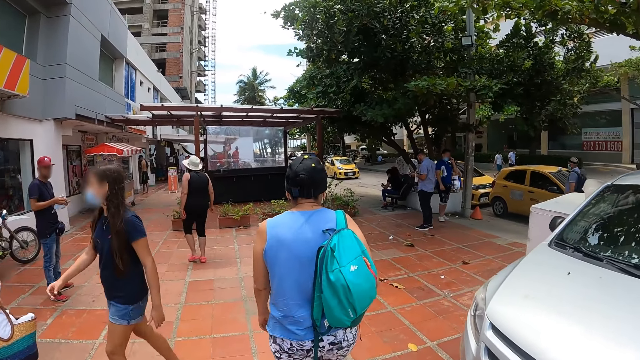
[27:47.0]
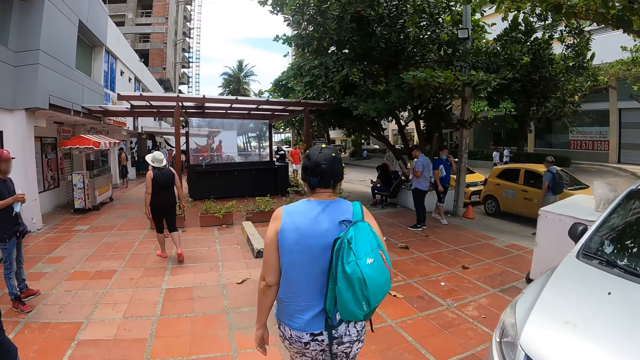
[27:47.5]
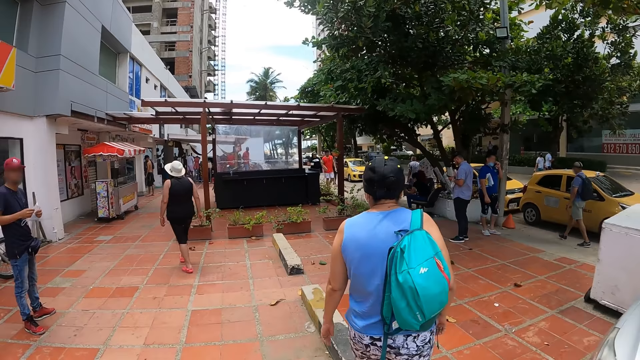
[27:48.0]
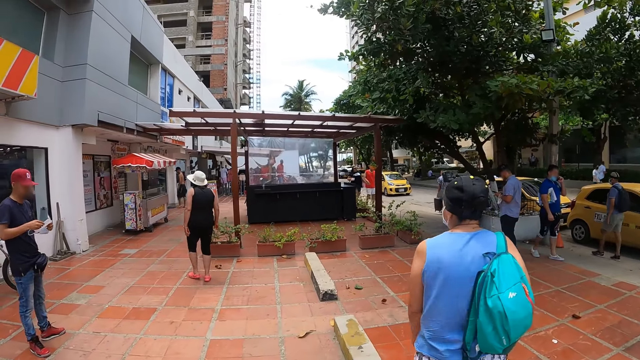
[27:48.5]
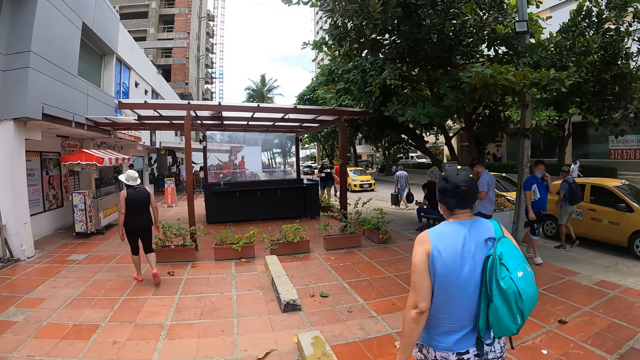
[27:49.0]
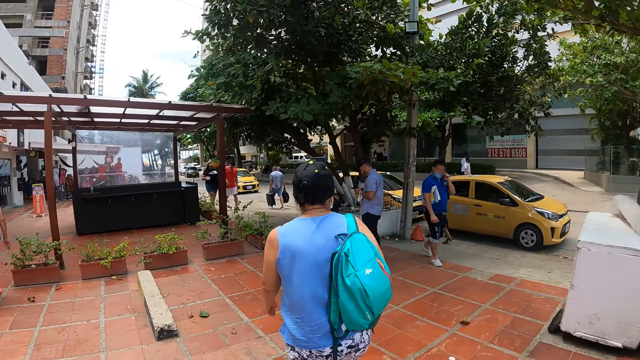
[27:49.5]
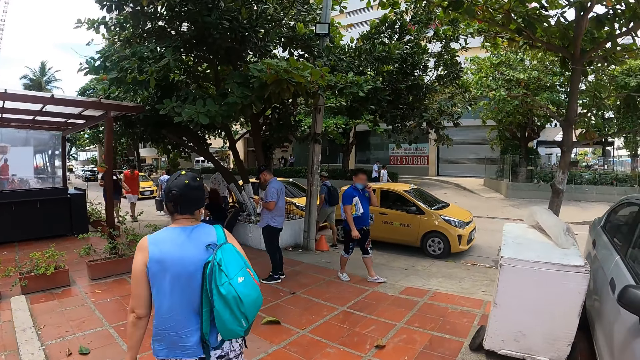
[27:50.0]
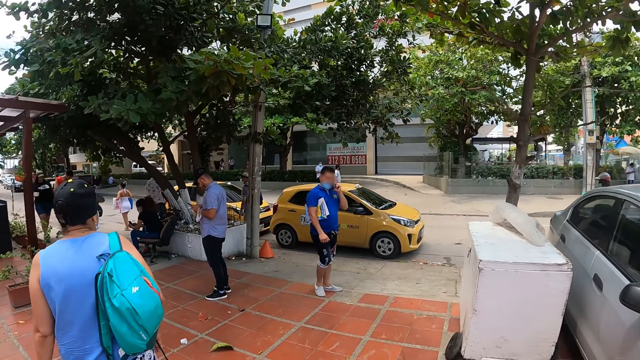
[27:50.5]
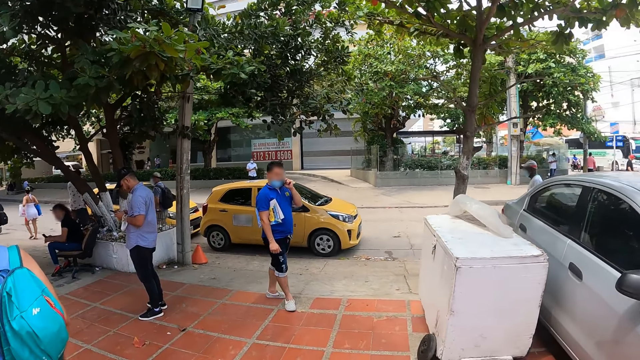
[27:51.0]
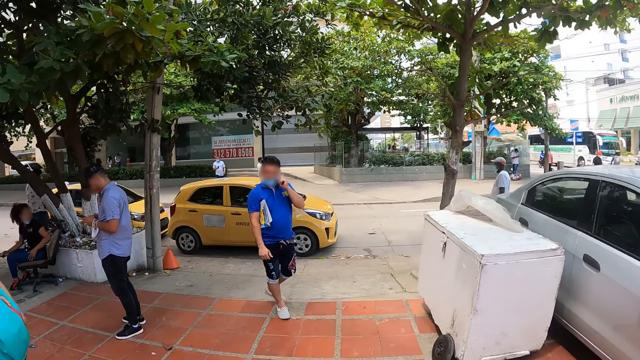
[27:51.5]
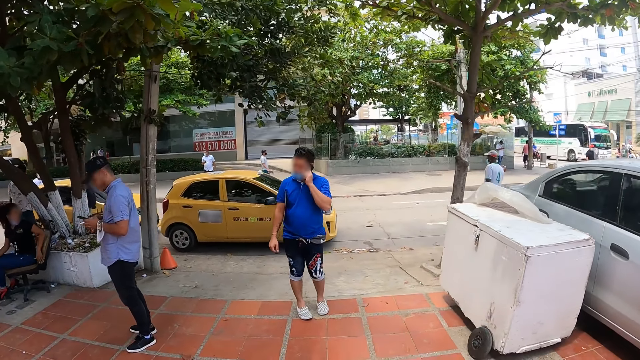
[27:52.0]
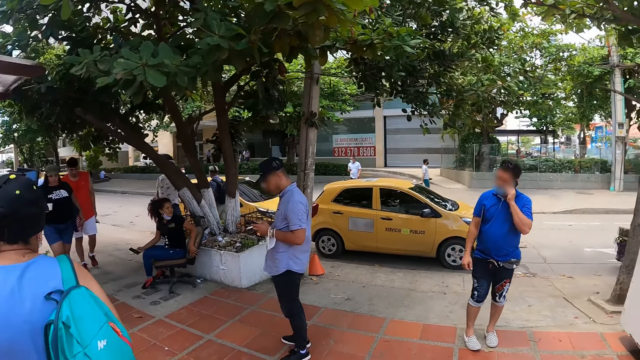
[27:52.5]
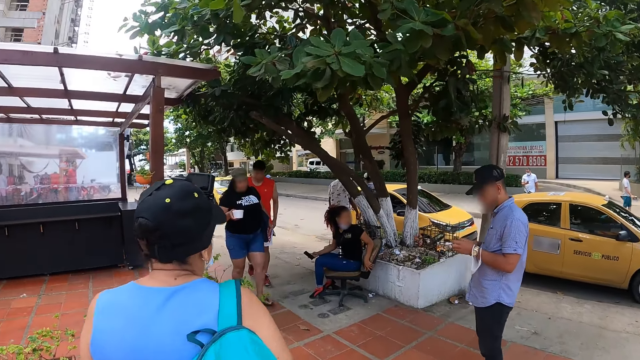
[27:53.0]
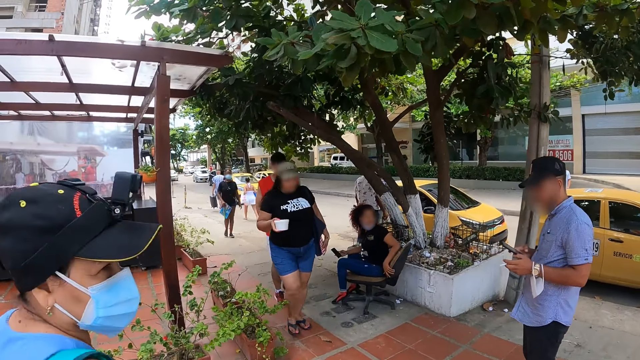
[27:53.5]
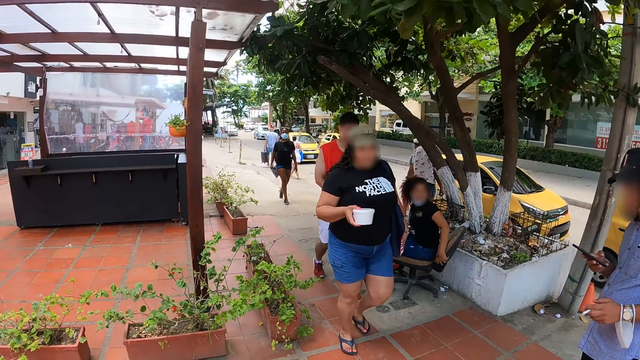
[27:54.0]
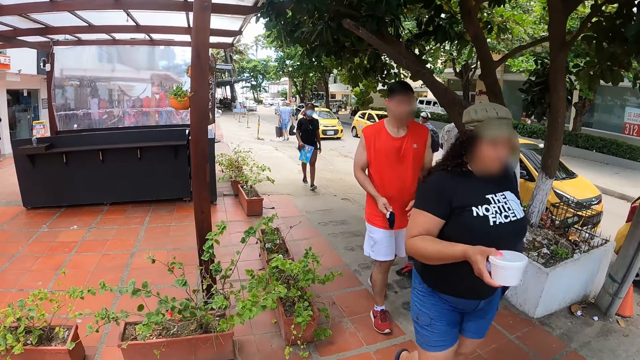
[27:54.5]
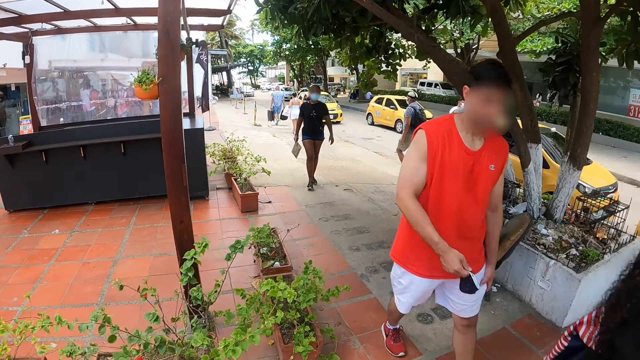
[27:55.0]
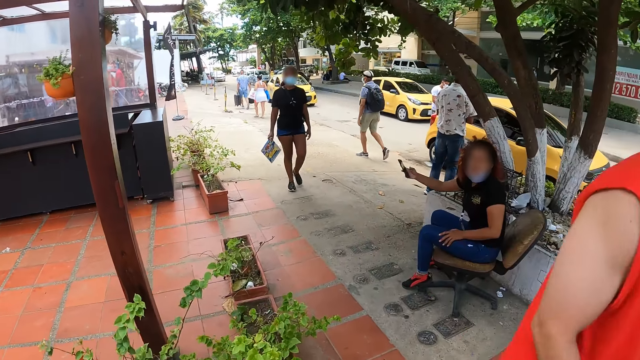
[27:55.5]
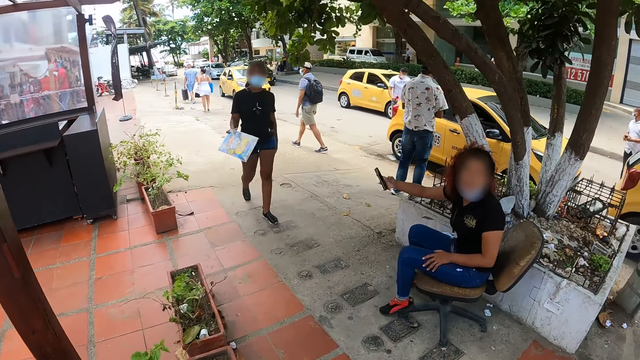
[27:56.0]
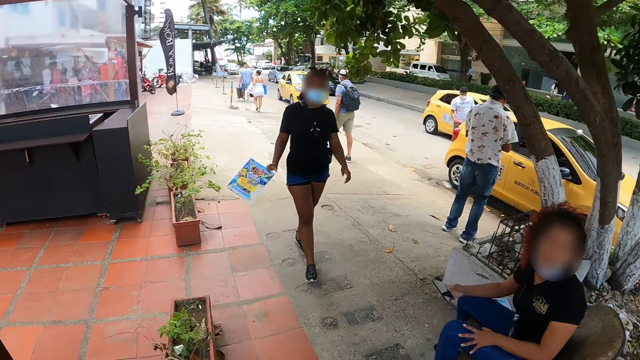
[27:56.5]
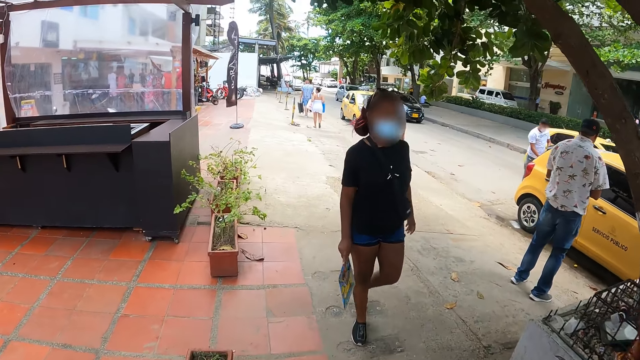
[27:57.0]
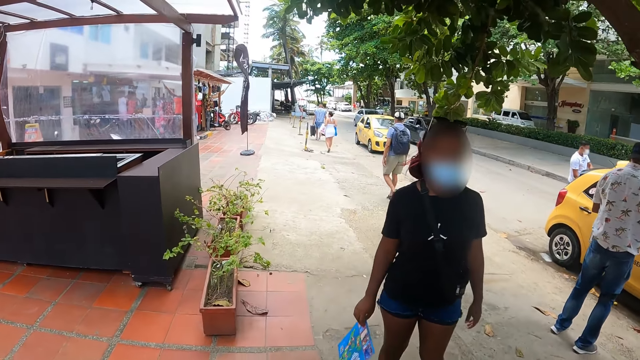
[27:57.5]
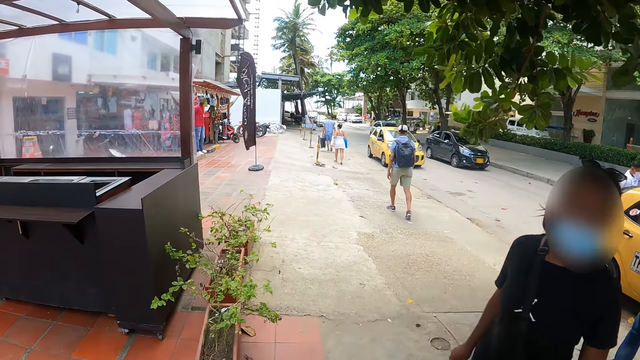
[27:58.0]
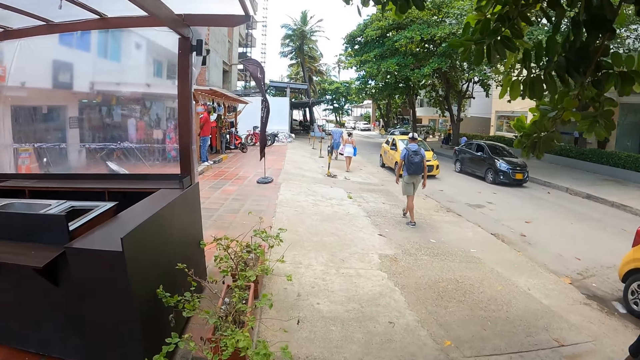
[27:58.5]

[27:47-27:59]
The camera wearer converses with a woman. They walk along the buildings.

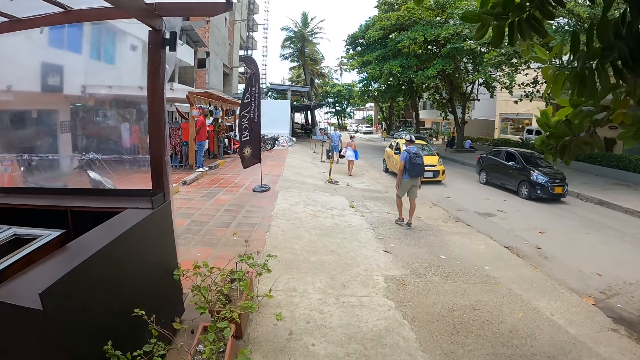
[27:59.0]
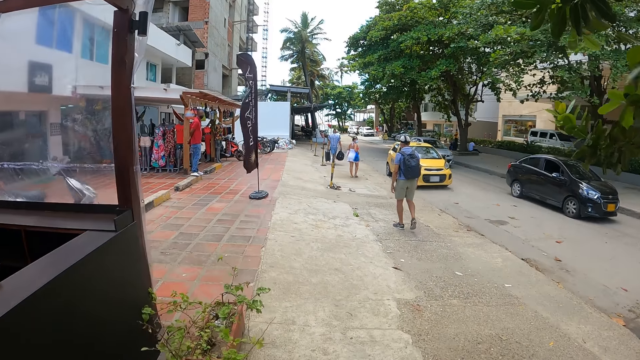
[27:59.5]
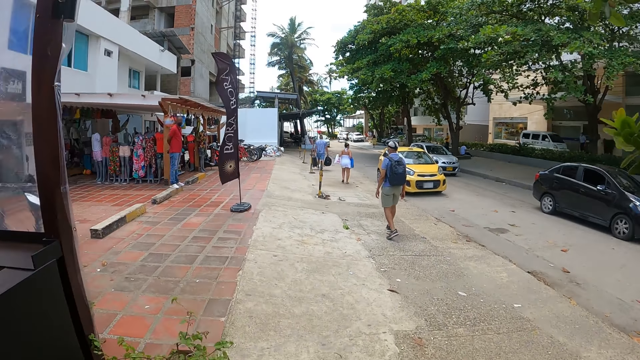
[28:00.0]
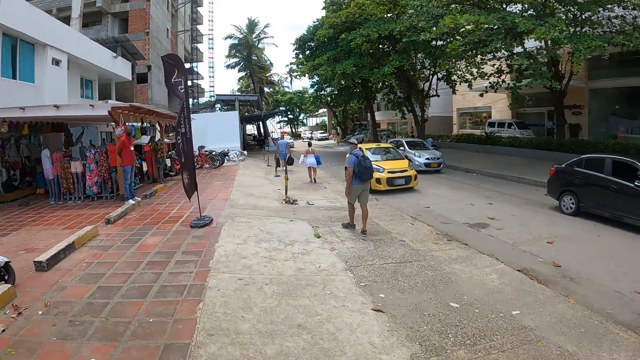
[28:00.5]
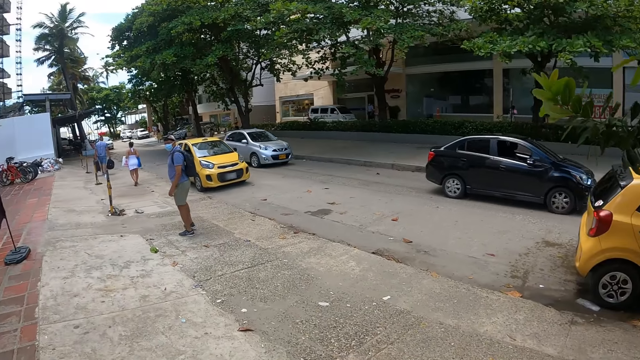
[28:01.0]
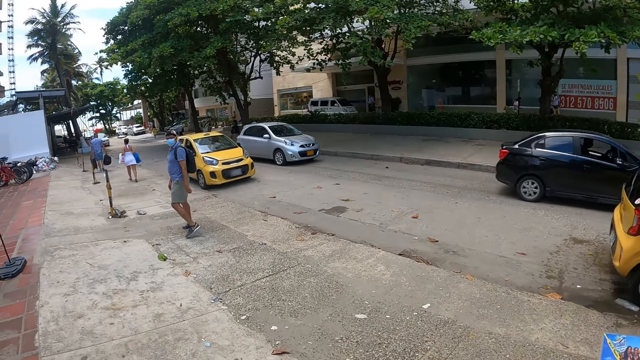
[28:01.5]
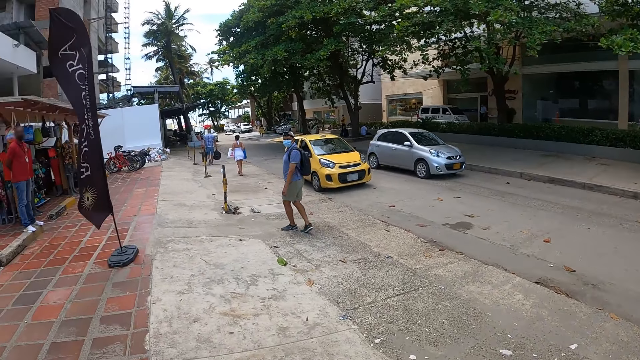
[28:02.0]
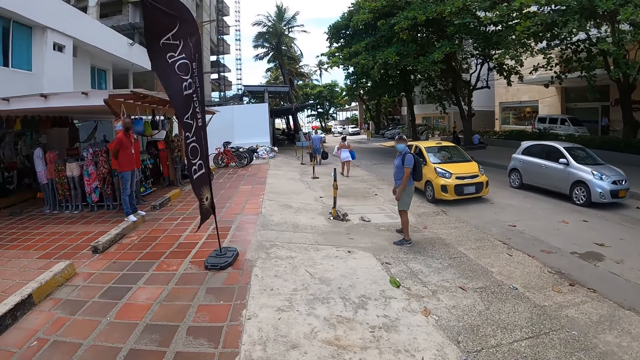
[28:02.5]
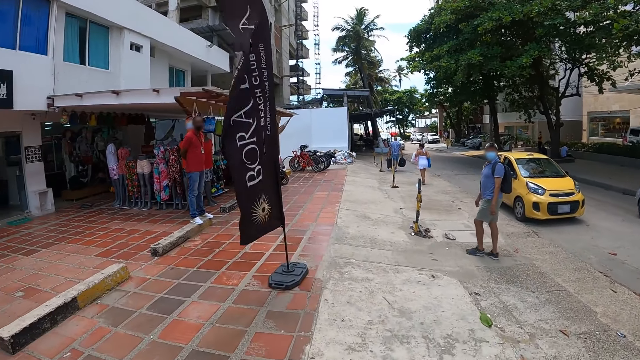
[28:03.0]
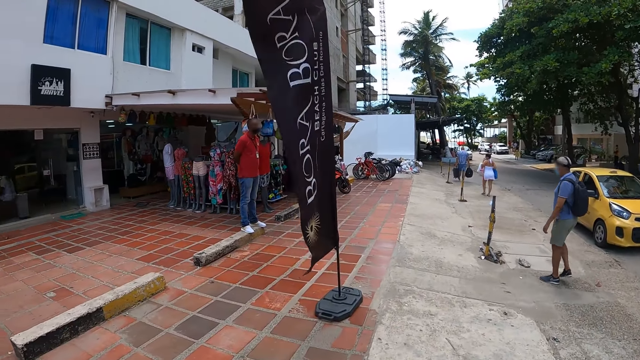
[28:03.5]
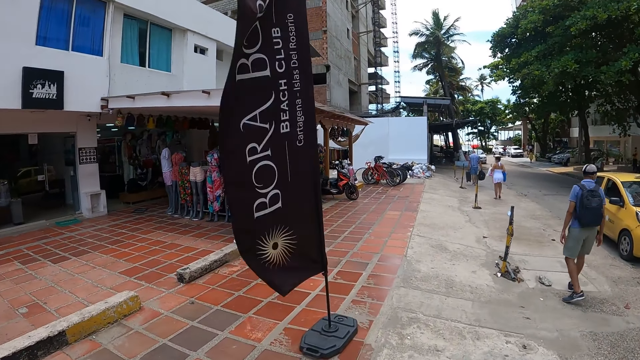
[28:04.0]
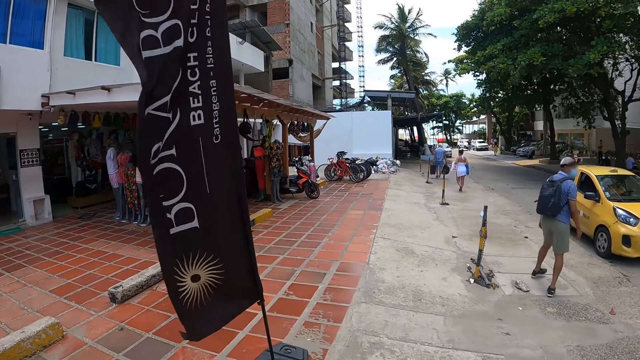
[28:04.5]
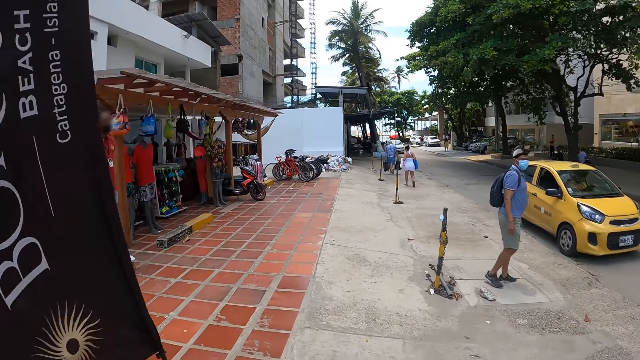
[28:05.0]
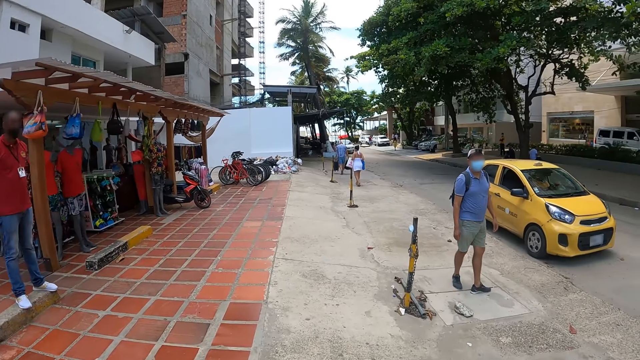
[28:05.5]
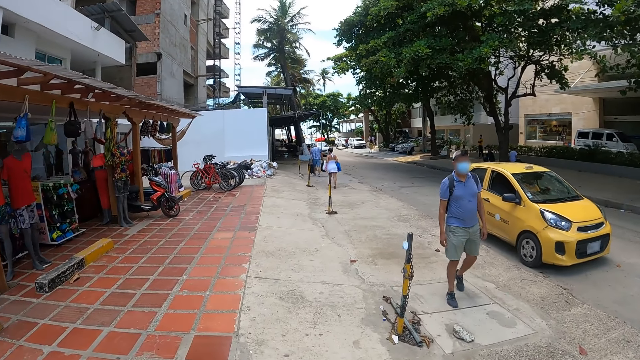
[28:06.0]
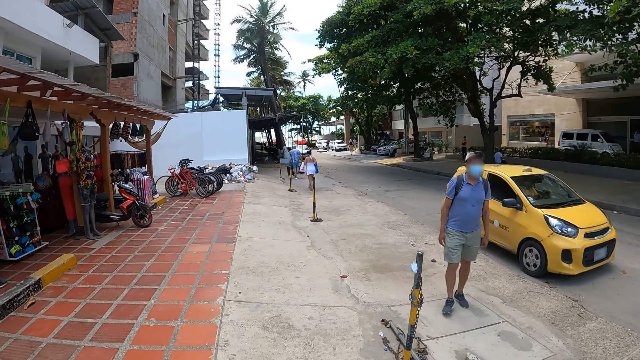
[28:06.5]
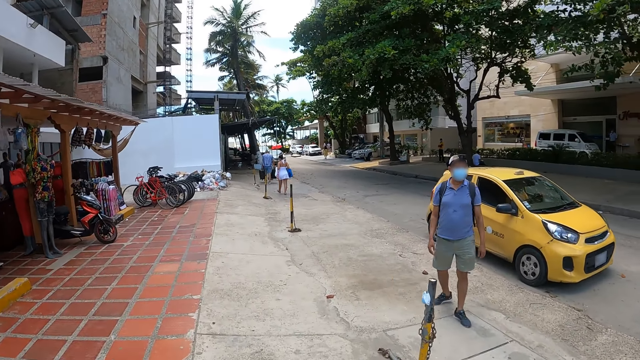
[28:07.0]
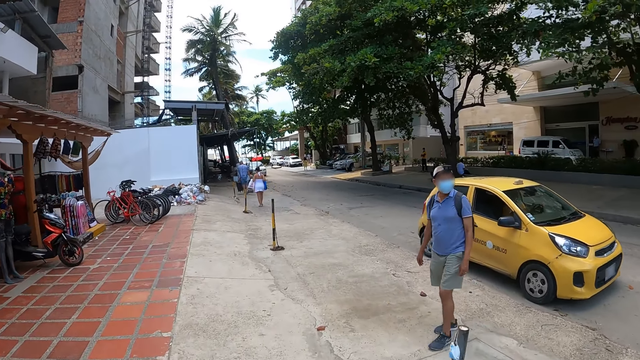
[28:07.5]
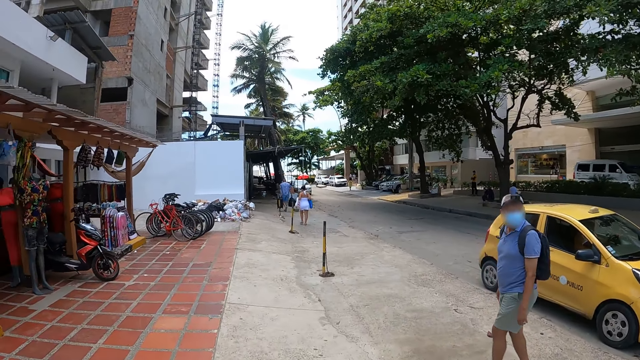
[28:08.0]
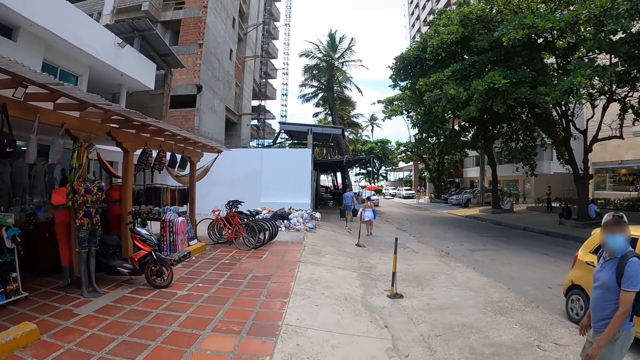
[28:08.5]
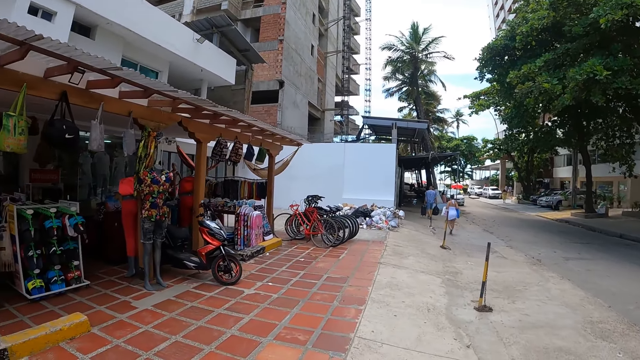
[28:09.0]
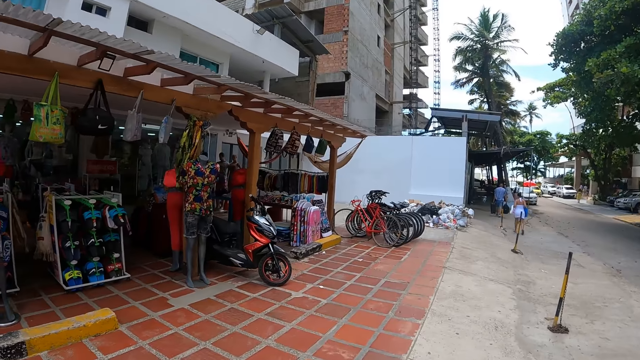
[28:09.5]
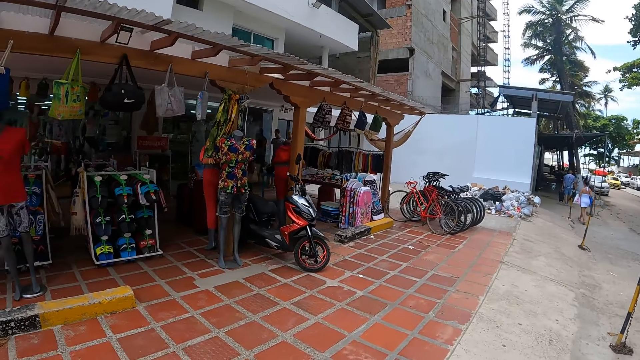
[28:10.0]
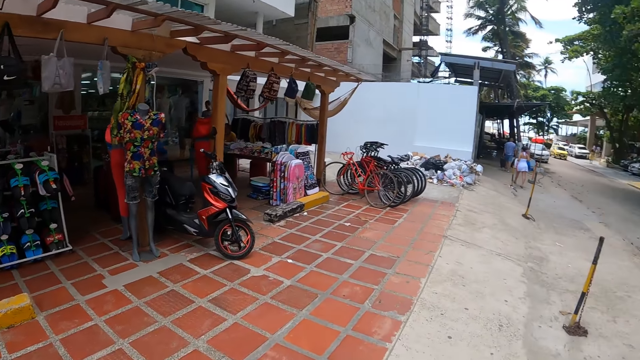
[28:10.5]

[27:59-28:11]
A man converses with a person. The camera wearer walks along the buildings.
